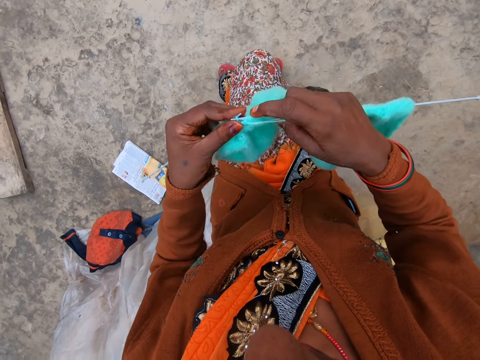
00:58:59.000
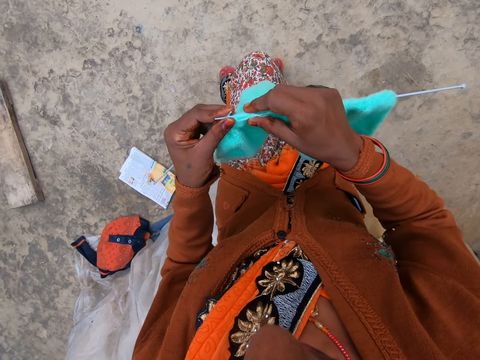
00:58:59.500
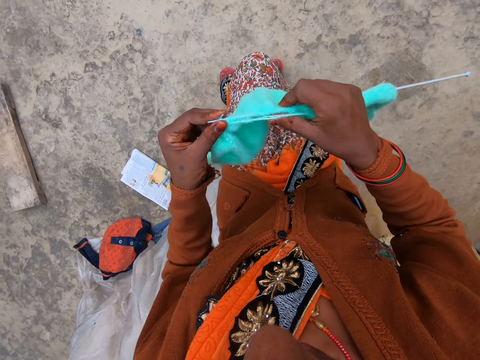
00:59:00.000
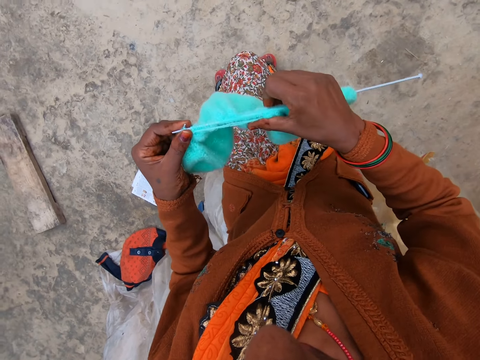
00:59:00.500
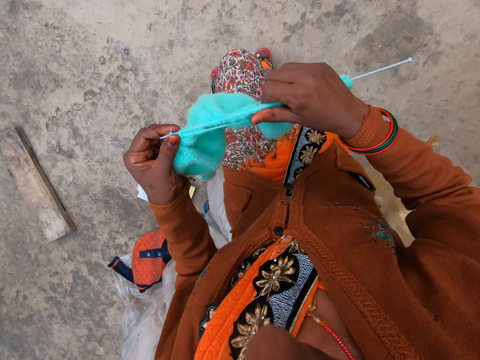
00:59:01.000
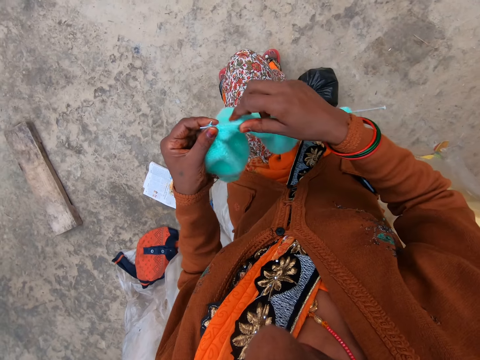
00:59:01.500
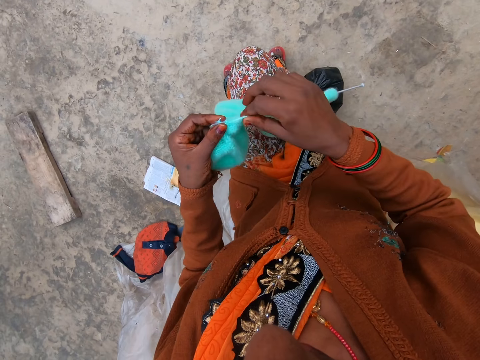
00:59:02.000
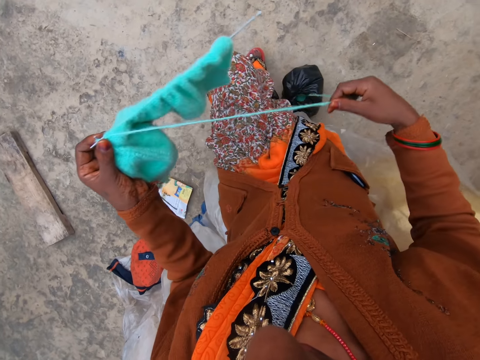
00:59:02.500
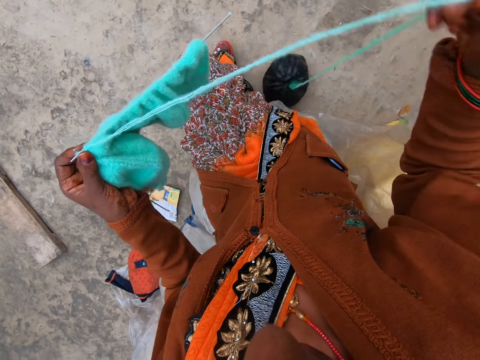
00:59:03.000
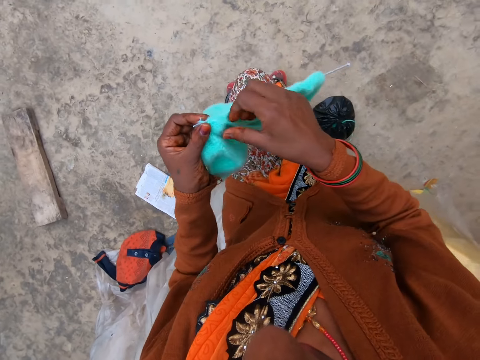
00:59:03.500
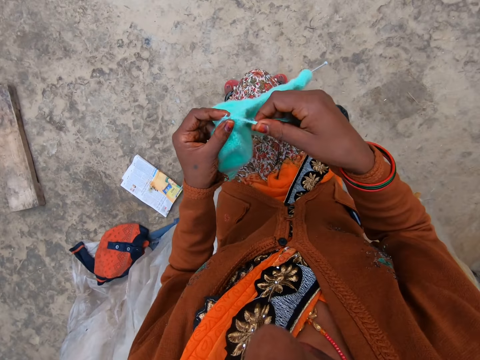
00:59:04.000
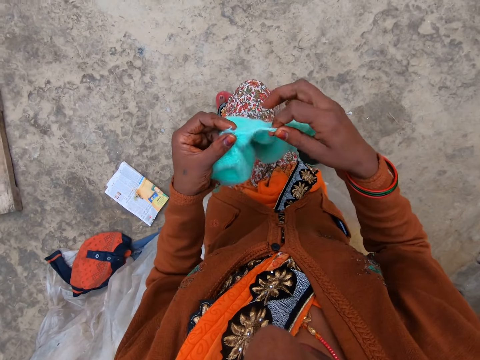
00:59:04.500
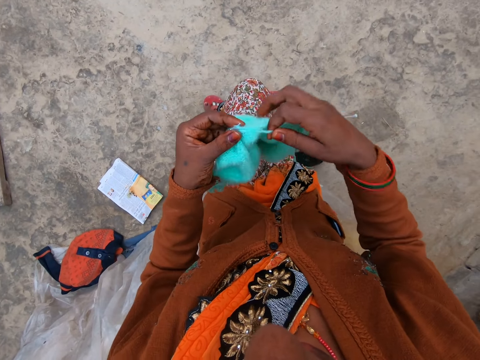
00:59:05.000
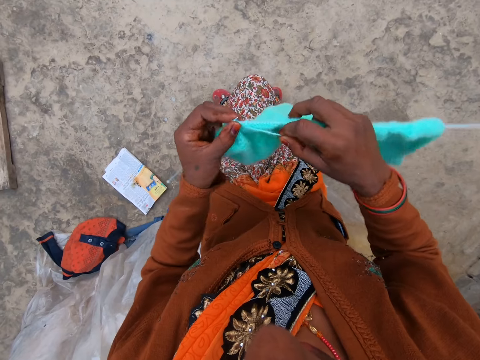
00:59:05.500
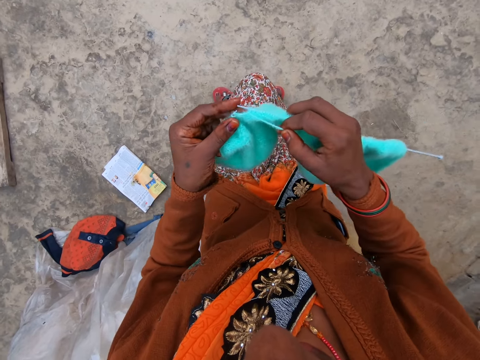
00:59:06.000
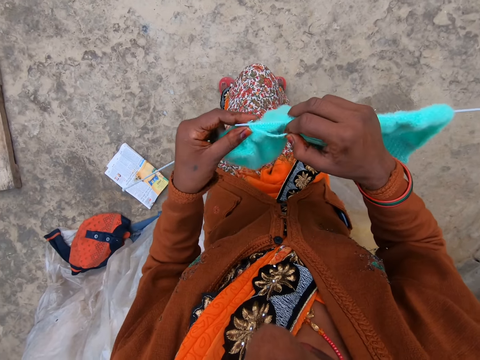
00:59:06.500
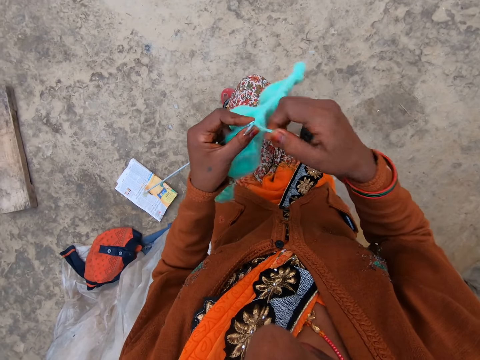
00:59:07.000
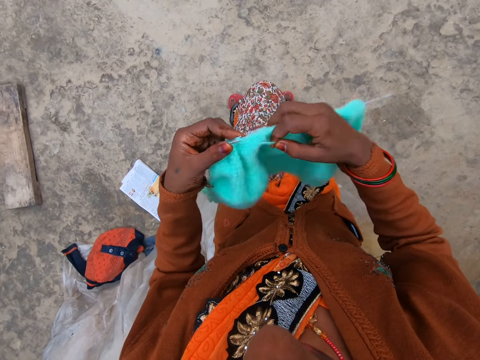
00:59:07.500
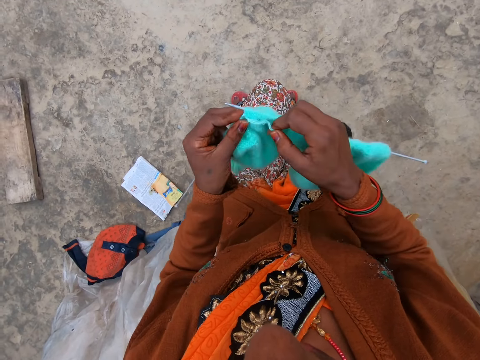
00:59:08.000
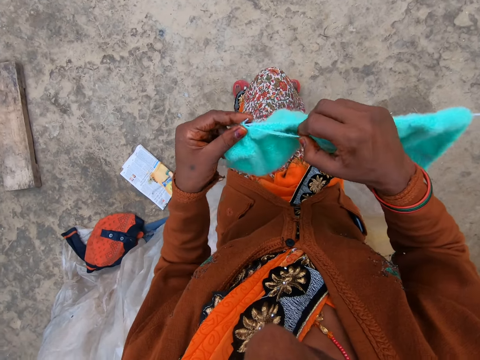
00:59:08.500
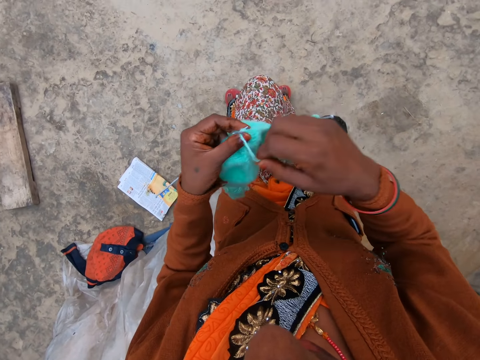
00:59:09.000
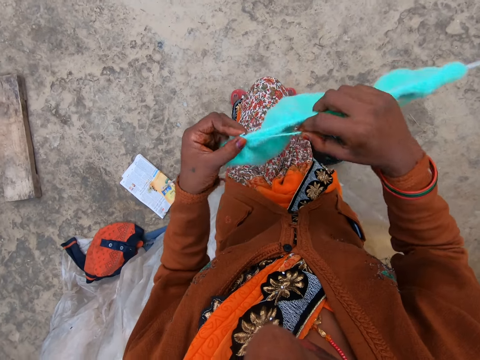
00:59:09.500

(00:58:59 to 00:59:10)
The camera wearer pulls the garment on the knitting needle. They pull the yarn. They knit the garment using the yarn and knitting needles.

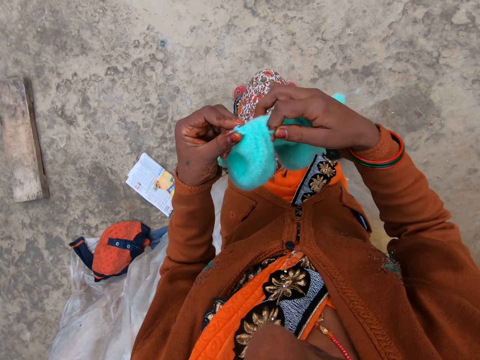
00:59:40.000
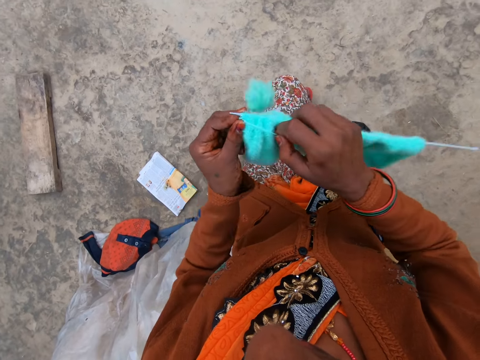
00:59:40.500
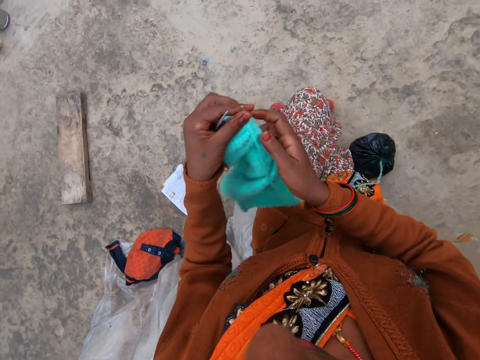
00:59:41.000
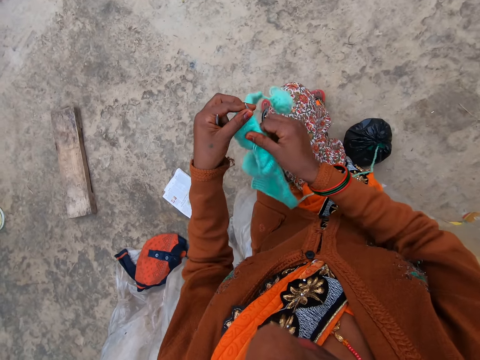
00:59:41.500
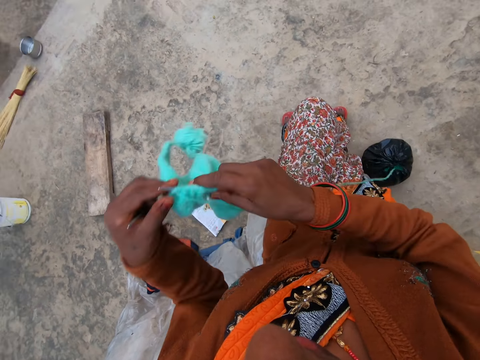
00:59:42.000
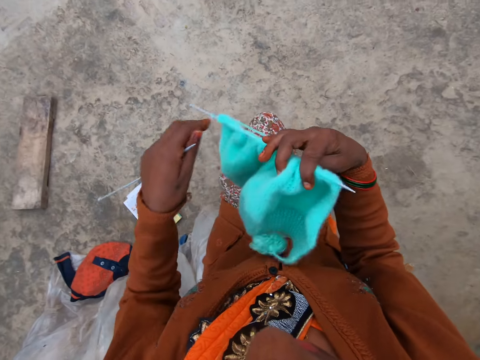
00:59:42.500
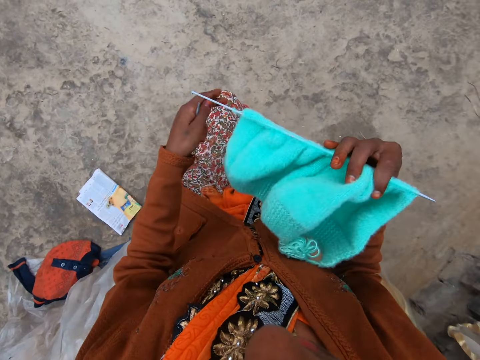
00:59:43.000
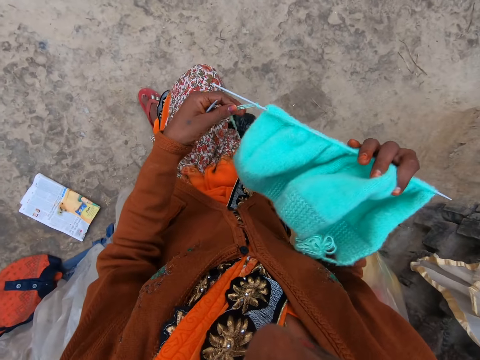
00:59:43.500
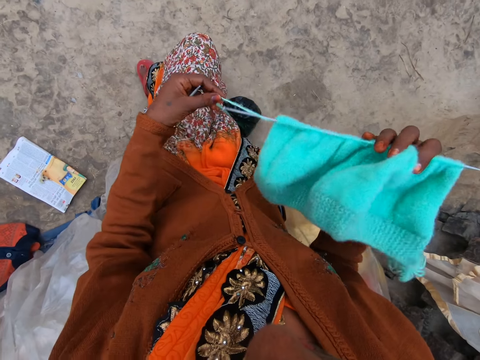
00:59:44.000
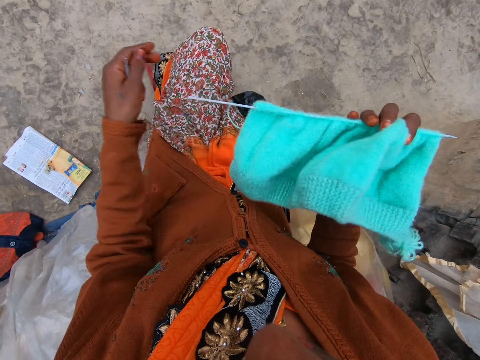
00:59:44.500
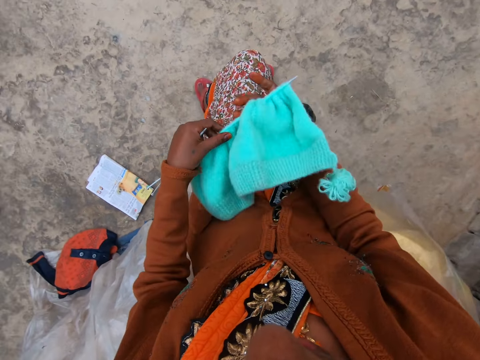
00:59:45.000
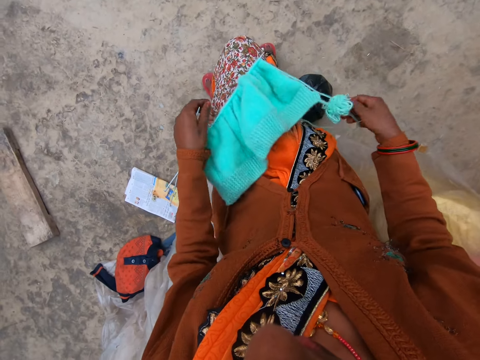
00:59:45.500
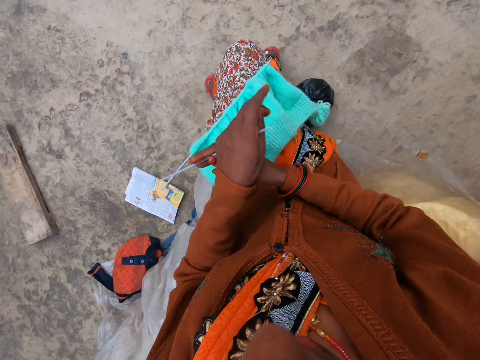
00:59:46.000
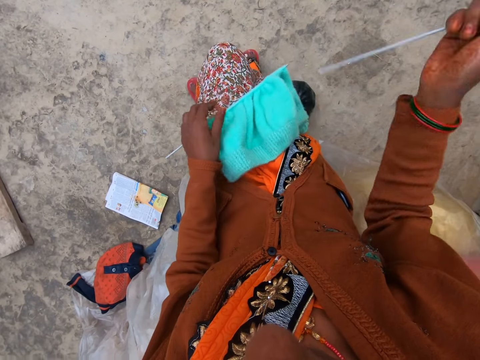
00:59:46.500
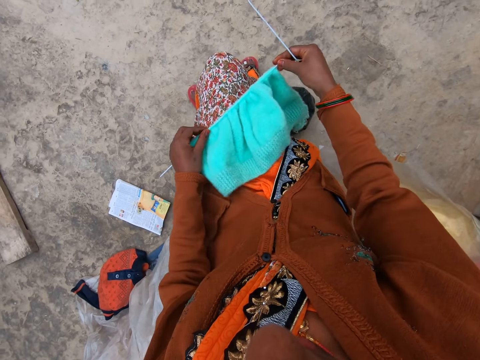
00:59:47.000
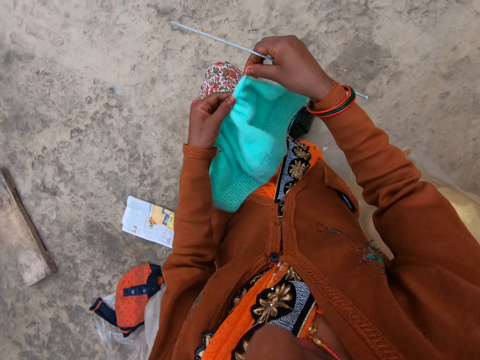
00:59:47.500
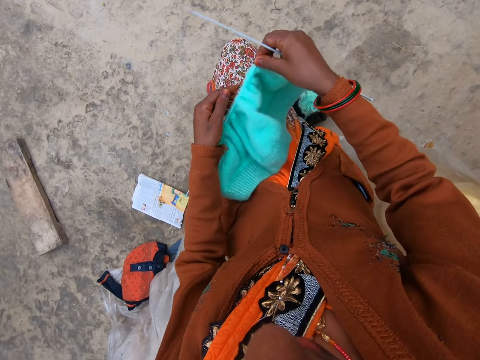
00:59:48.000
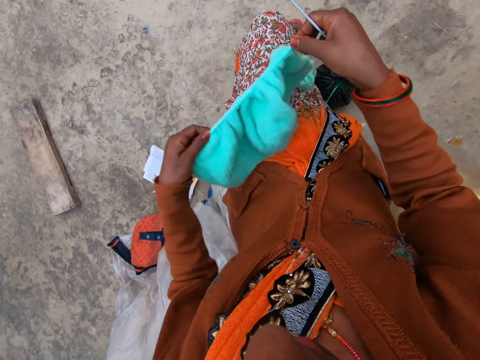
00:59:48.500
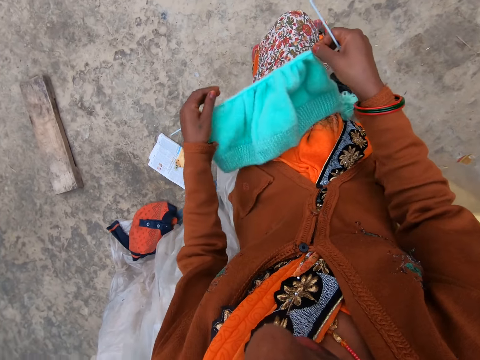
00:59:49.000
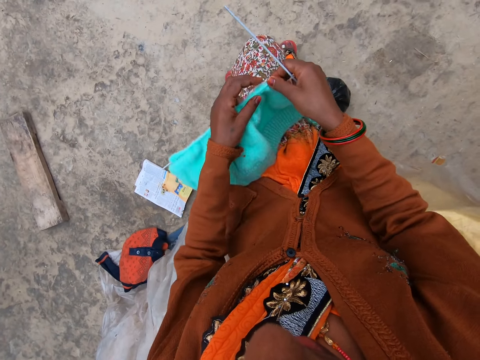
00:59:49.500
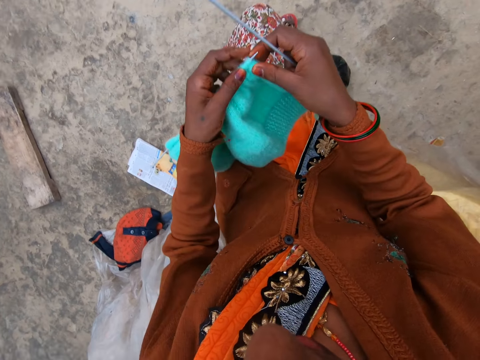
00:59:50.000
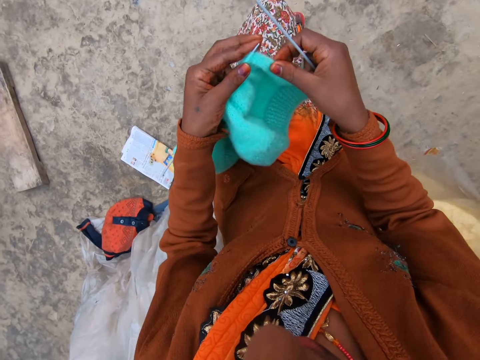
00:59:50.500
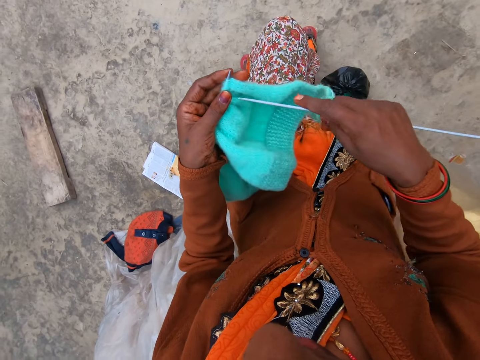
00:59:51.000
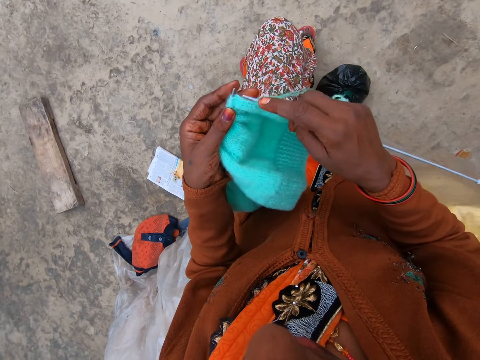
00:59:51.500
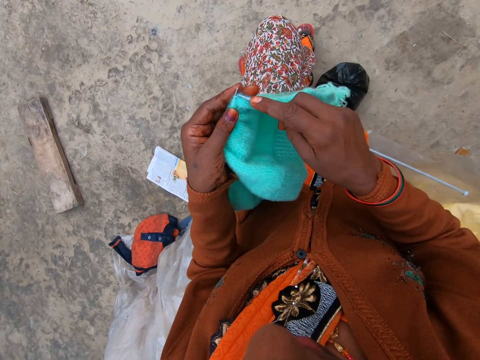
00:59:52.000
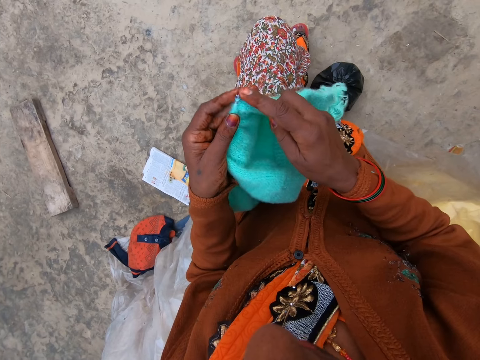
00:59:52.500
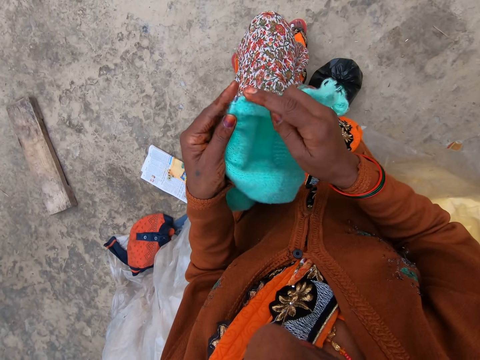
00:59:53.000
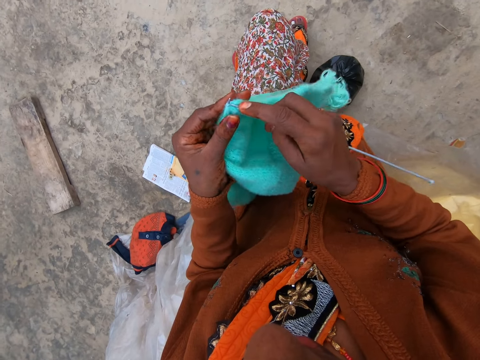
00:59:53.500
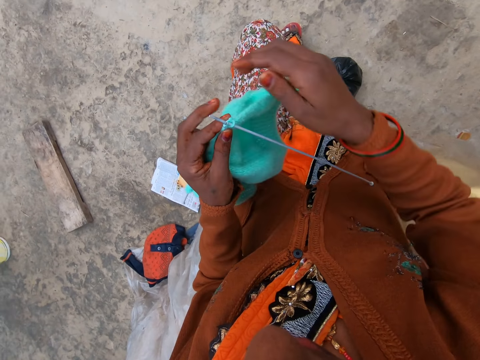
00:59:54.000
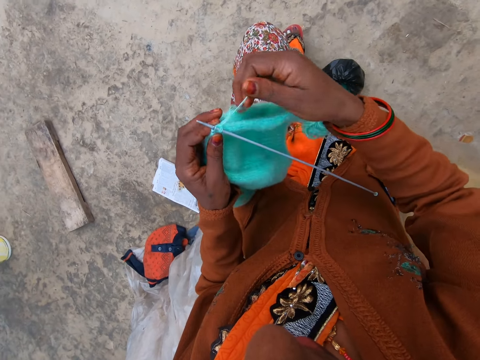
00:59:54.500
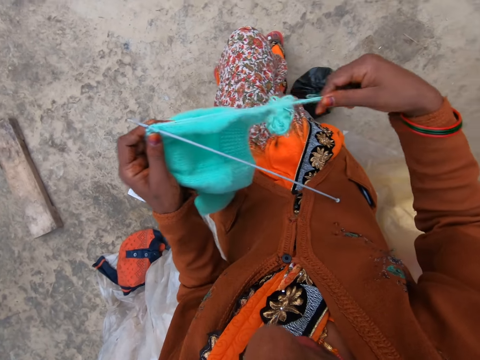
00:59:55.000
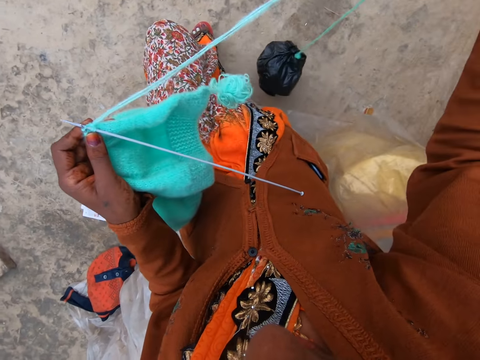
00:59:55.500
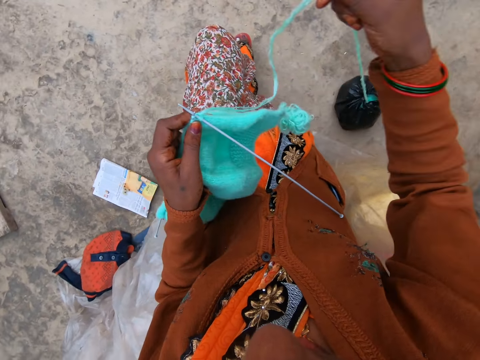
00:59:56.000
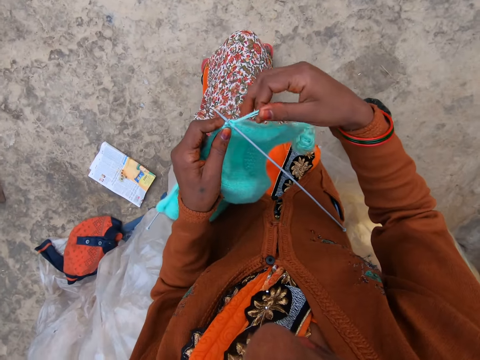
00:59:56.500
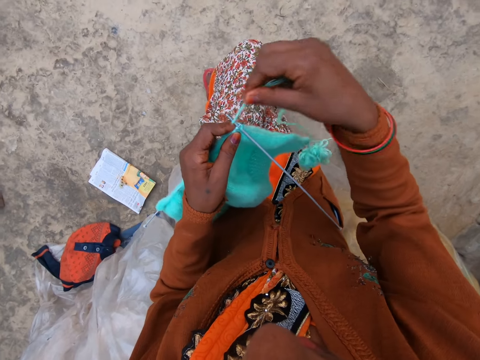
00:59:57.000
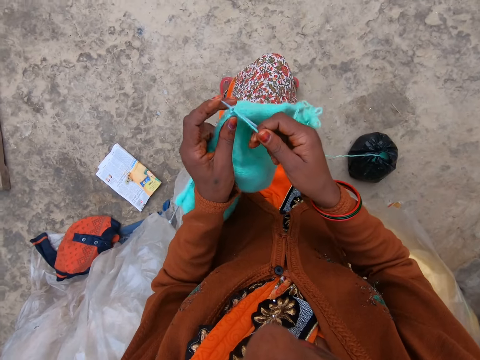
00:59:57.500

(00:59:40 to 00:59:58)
The camera wearer pulls the garment on the knitting needle. She rotates the garment. She adjusts the garment or blanket. She unwinds the yarn from the knitting needle. She places the garment on her lap. She pulls the garment on the knitting needle. She adjusts the blanket. She inserts the knitting needle in the stitch. She continues to knit the blanket. She pulls the yarn.
